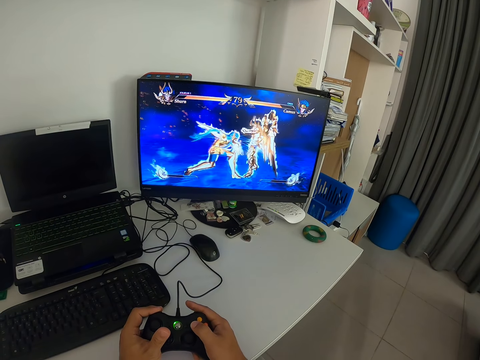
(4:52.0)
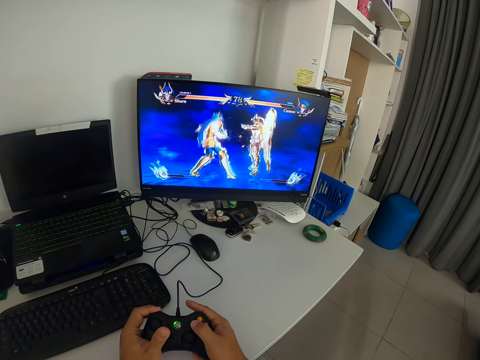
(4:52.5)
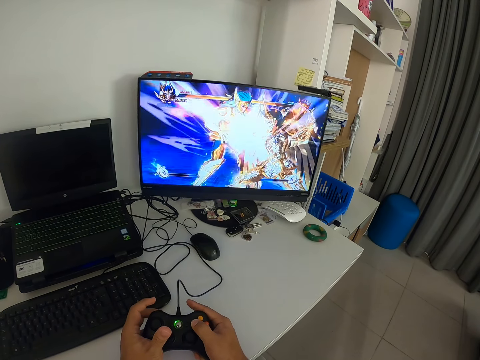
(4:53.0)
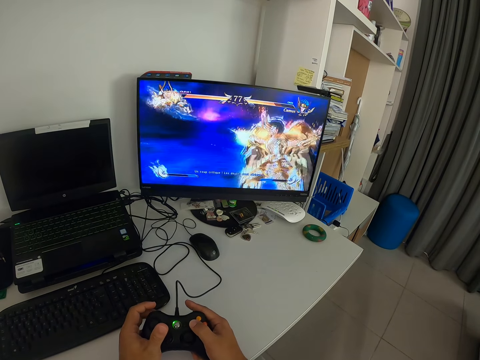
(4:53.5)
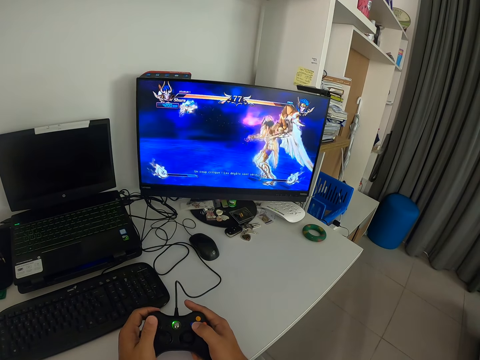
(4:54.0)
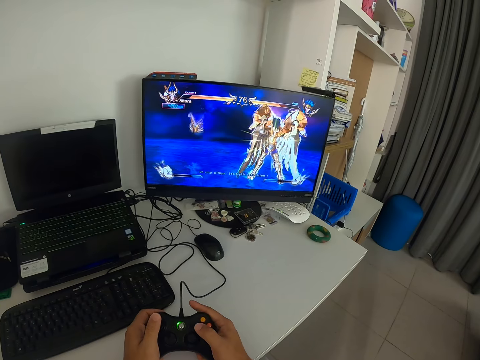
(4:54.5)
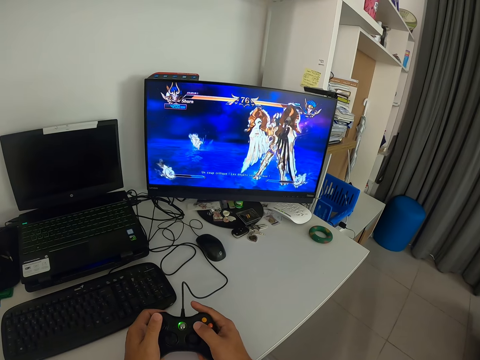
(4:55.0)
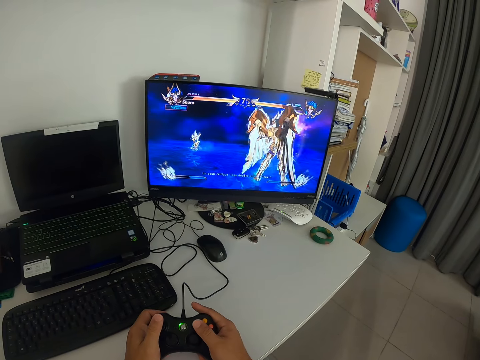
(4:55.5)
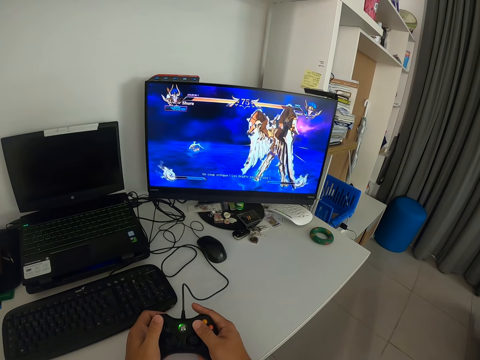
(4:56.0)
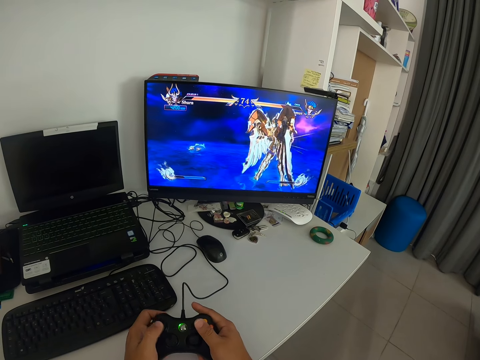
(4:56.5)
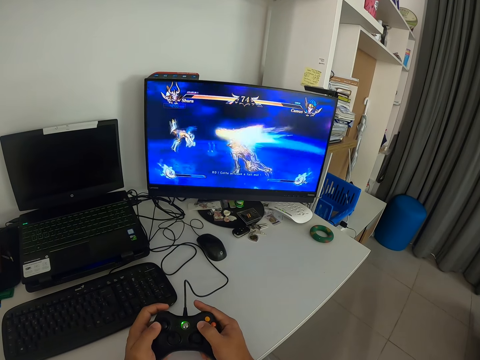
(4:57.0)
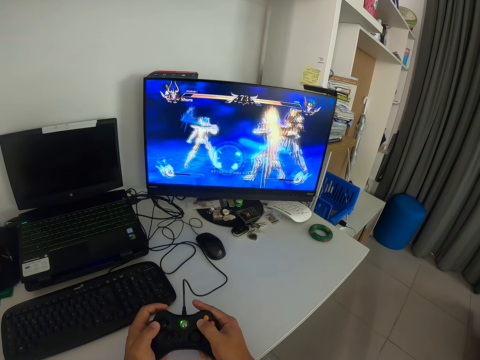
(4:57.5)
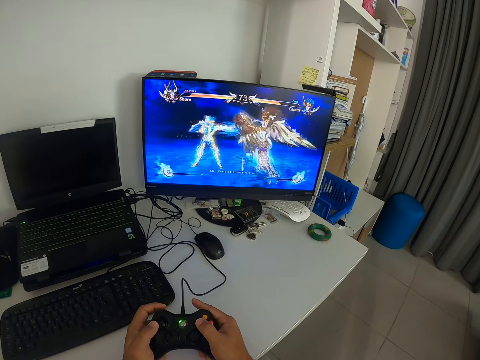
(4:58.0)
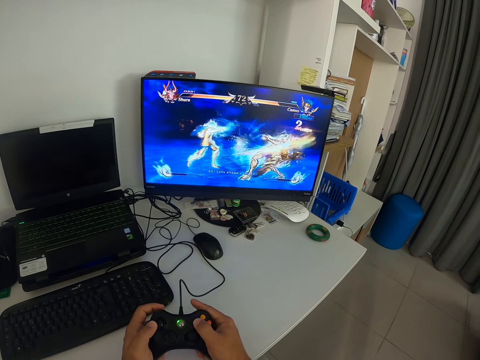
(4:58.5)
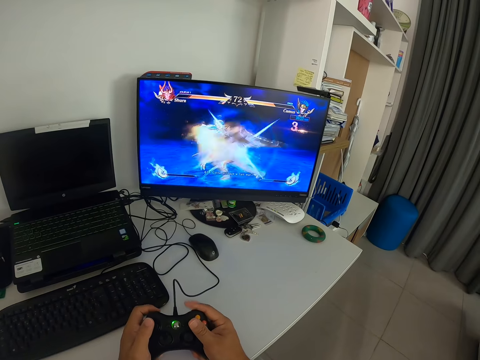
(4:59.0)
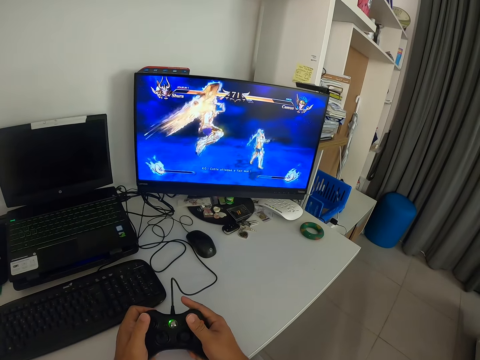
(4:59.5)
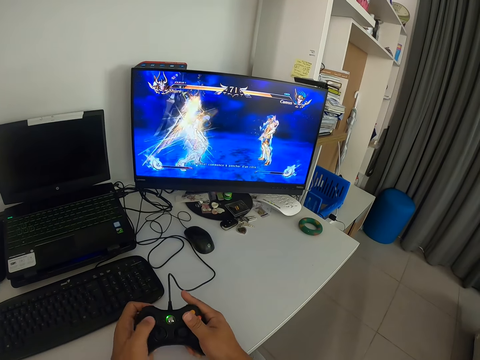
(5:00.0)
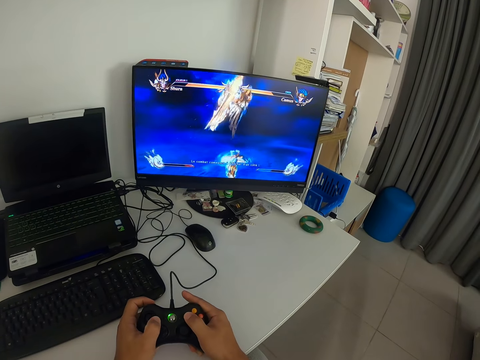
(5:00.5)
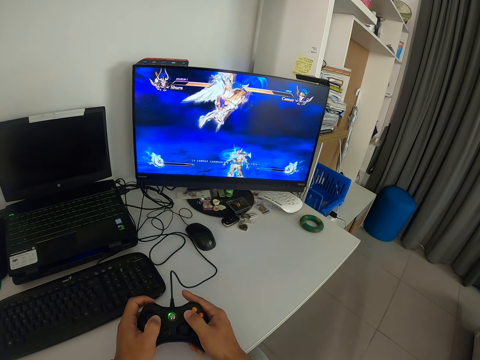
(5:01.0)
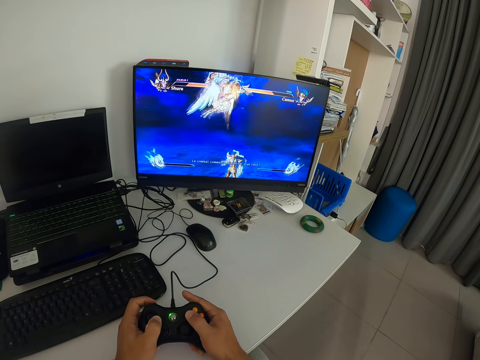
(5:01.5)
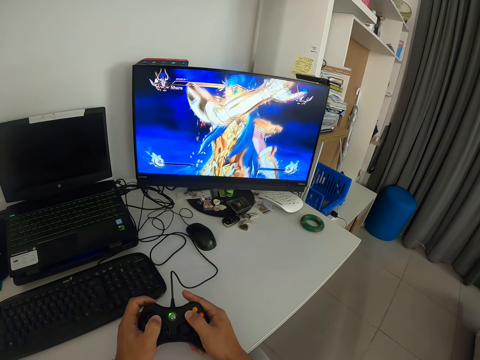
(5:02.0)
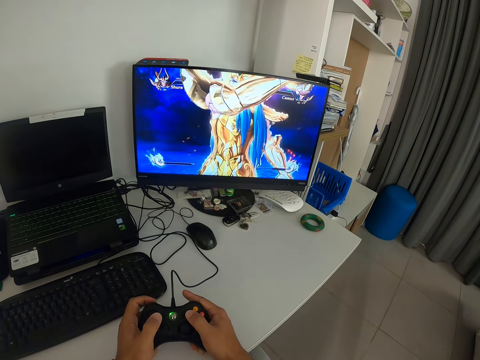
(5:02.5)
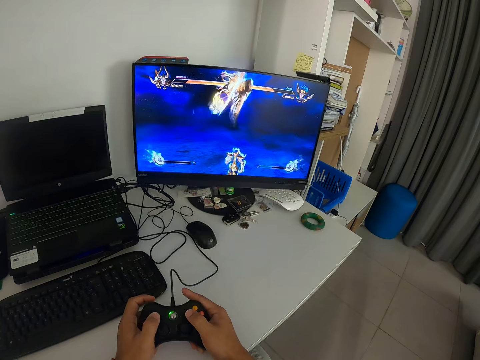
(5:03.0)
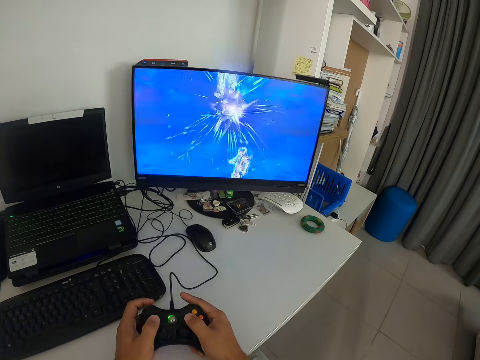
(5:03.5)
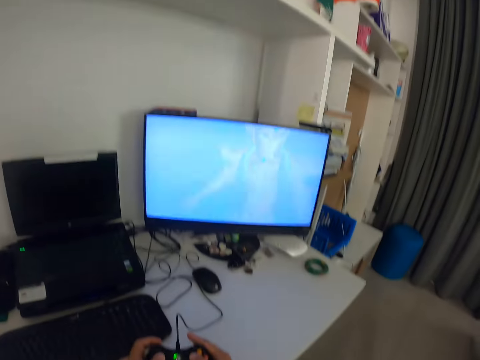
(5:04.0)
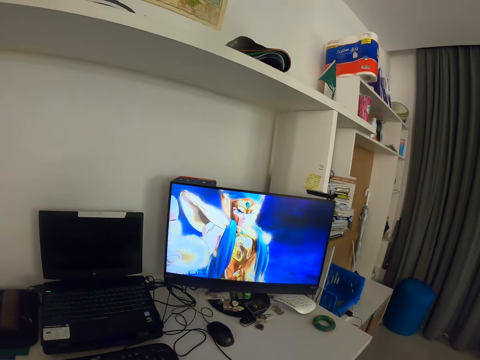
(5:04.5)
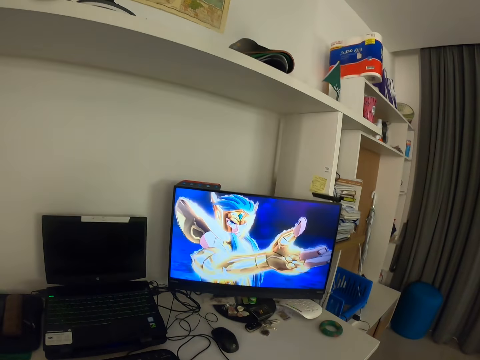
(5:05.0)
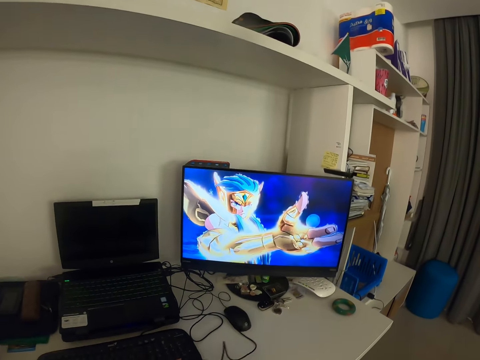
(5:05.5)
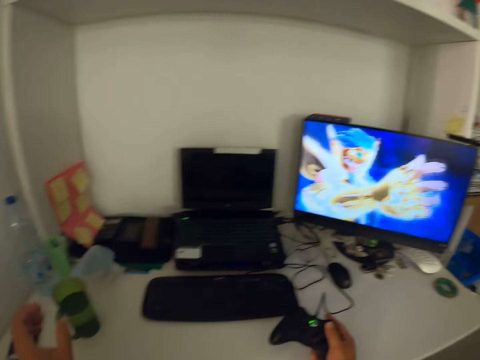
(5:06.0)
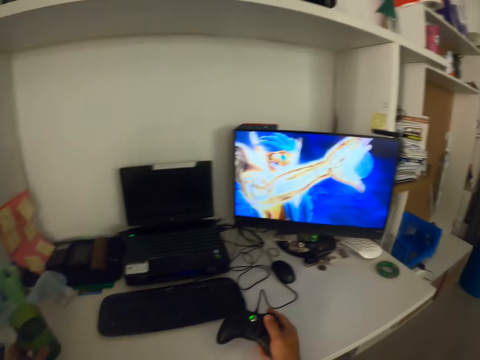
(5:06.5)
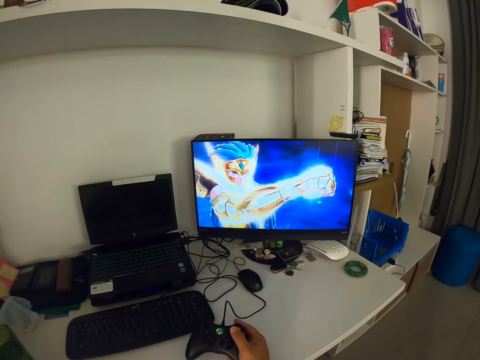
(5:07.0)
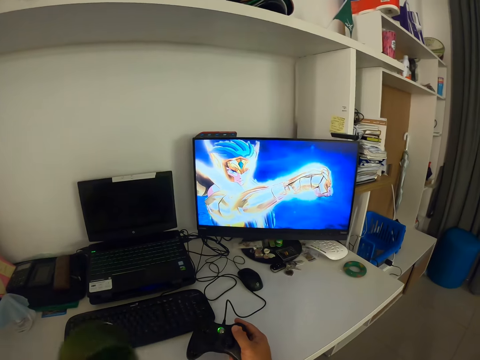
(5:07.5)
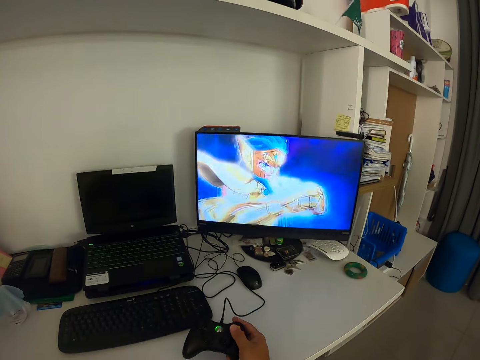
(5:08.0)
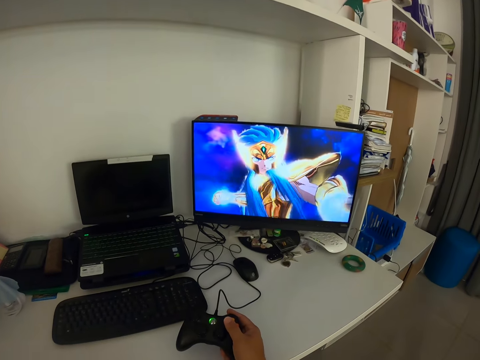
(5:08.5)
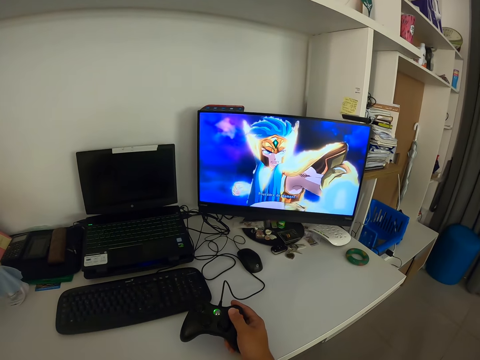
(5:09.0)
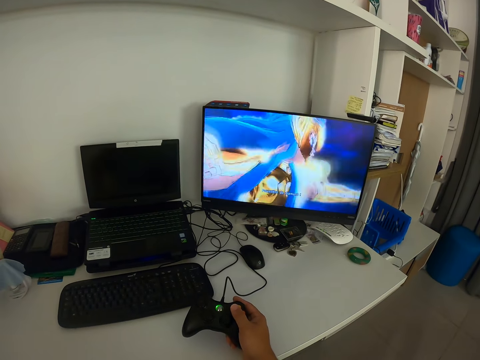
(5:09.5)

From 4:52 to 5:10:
The camera wearer presses the game pad. He looks at the monitor. He presses the game pad. He looks at the monitor. He presses the game pad. He looks at the monitor. He reaches for a cup on the table with his left hand. He lifts up the cup on the table. He drinks from the cup. He moves the cup towards himself.

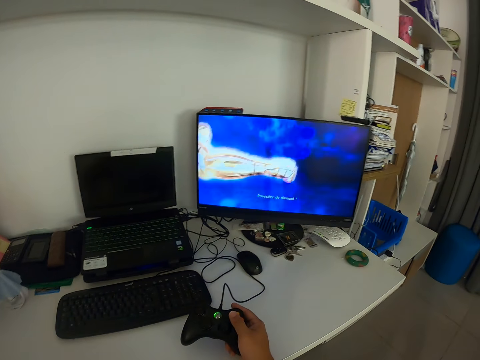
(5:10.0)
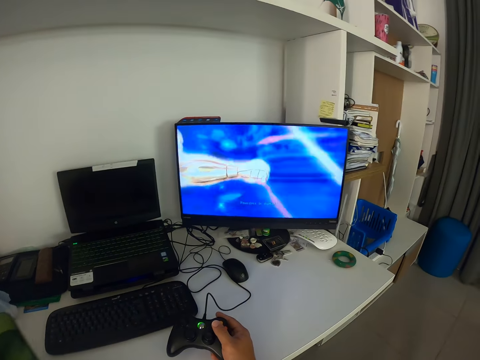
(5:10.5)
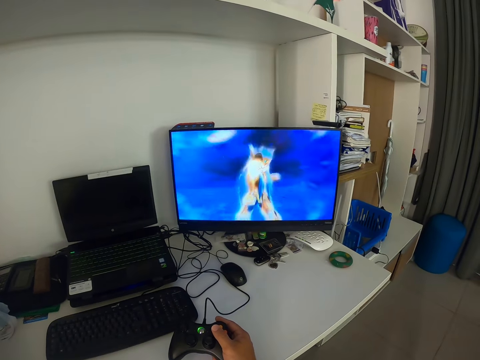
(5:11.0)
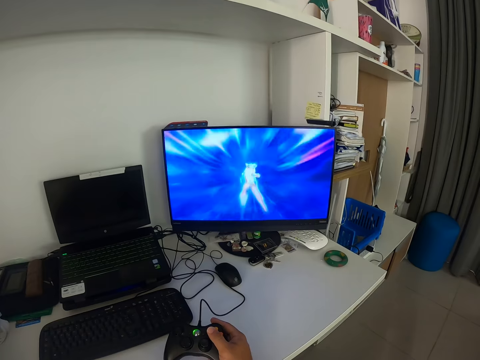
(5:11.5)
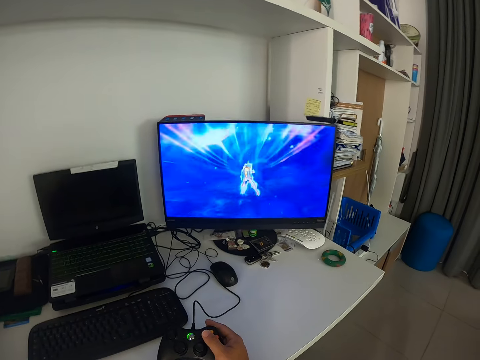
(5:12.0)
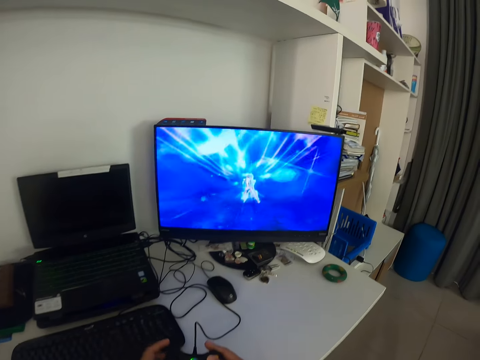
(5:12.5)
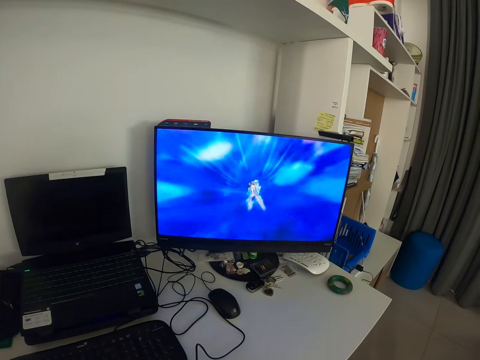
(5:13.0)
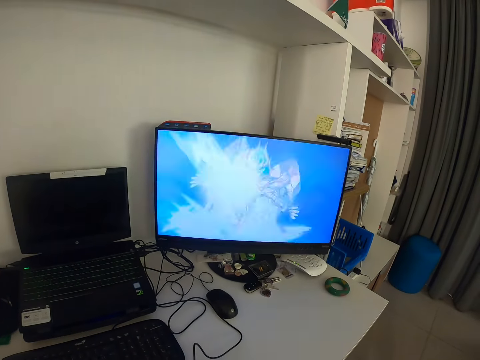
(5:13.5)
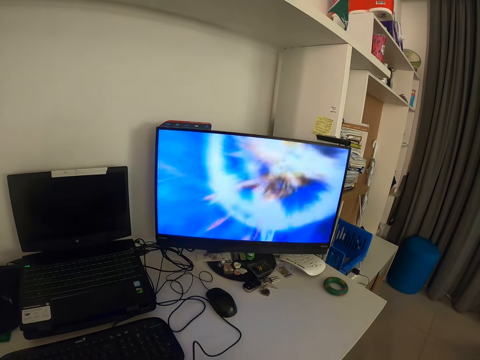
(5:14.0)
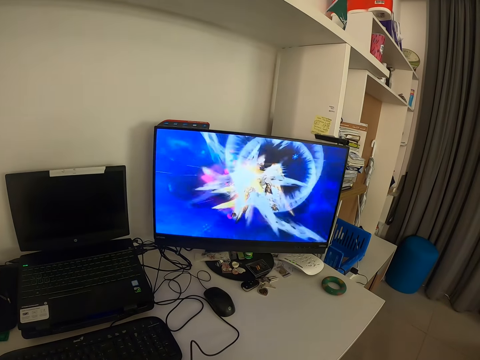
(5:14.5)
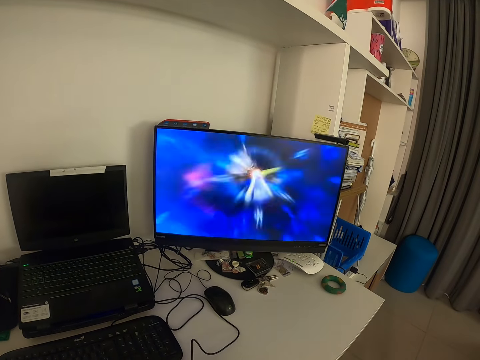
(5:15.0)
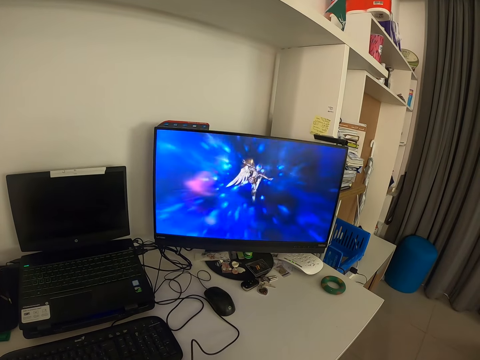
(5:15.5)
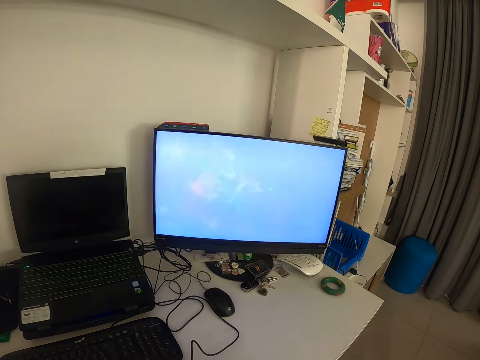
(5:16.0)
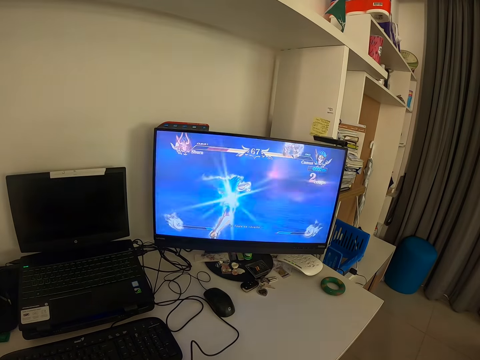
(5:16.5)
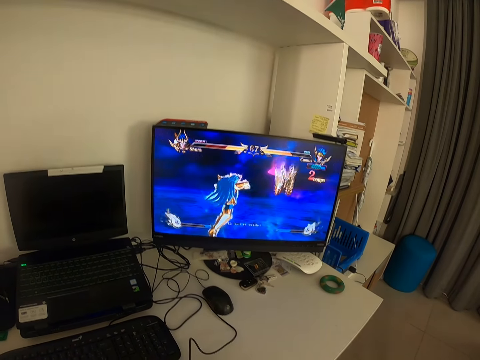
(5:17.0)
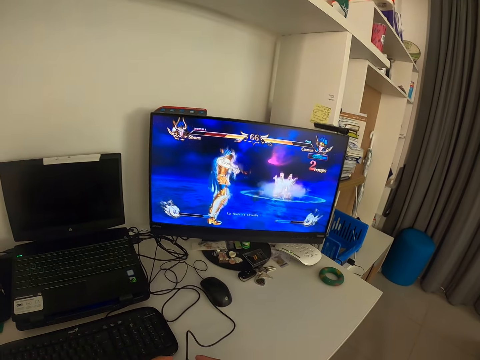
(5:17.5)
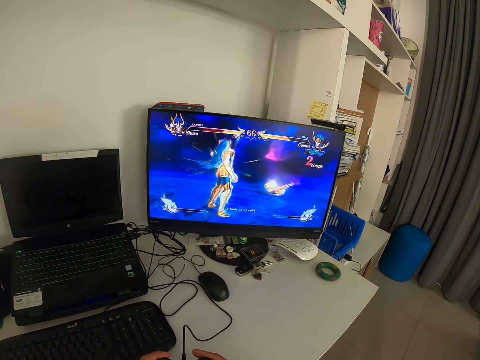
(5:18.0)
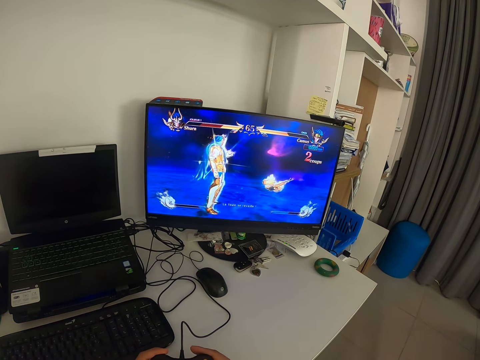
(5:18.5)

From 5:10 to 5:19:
The camera wearer looks at the monitor. He returns the cup back to the table. He holds the game pad with both hands. He looks at the monitor. He operates the game pad. He presses the game pad.
